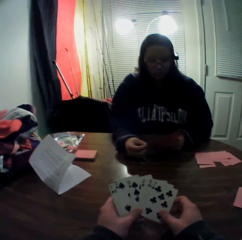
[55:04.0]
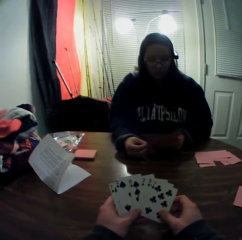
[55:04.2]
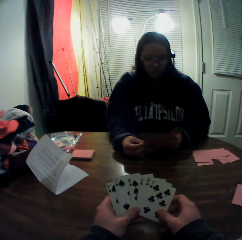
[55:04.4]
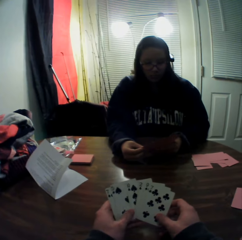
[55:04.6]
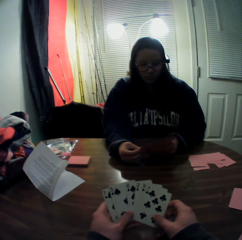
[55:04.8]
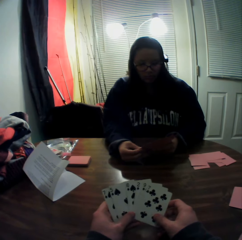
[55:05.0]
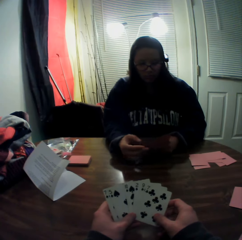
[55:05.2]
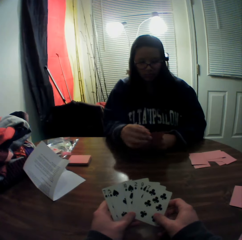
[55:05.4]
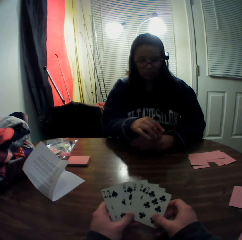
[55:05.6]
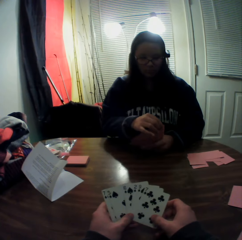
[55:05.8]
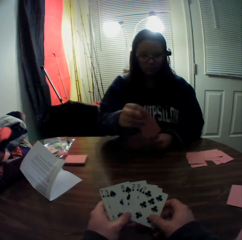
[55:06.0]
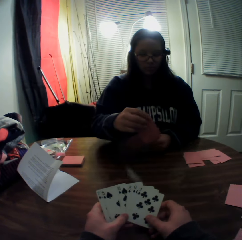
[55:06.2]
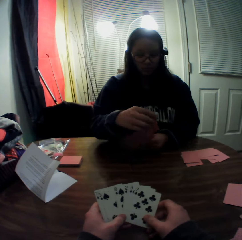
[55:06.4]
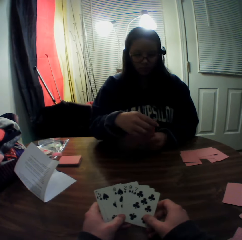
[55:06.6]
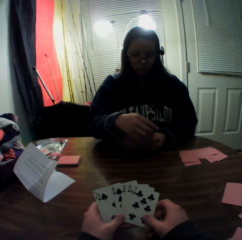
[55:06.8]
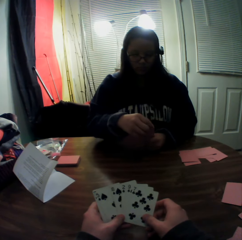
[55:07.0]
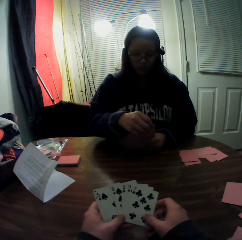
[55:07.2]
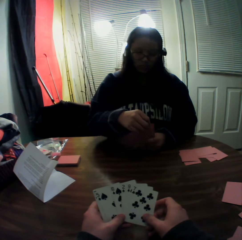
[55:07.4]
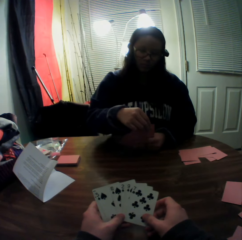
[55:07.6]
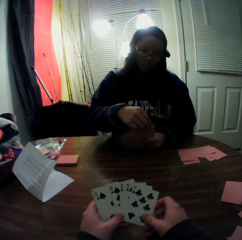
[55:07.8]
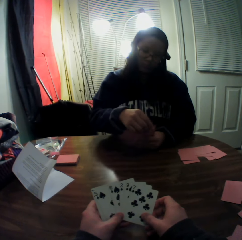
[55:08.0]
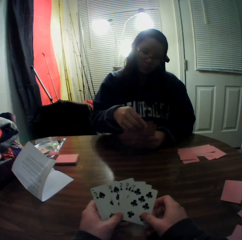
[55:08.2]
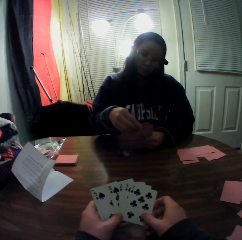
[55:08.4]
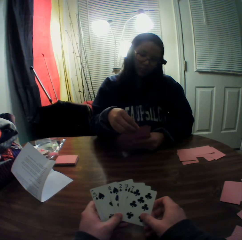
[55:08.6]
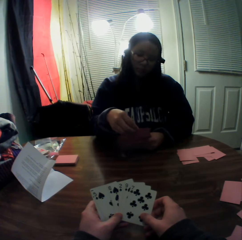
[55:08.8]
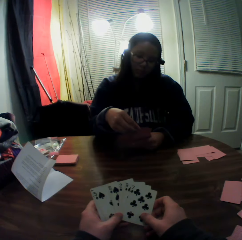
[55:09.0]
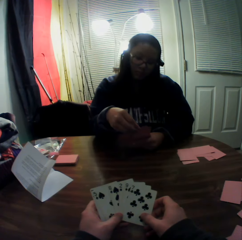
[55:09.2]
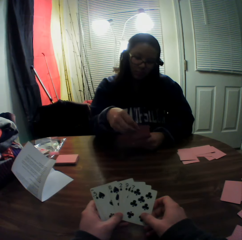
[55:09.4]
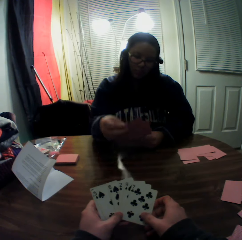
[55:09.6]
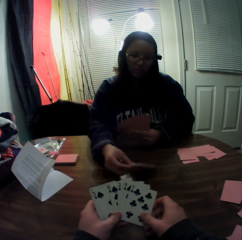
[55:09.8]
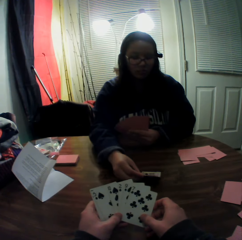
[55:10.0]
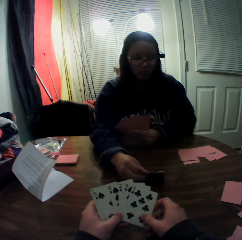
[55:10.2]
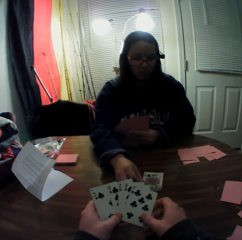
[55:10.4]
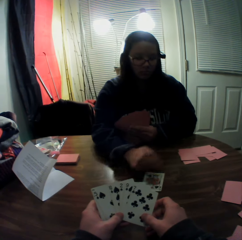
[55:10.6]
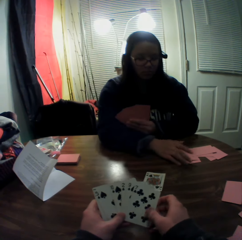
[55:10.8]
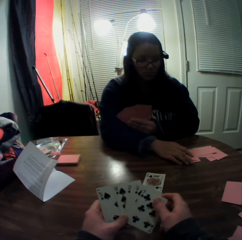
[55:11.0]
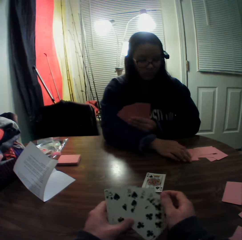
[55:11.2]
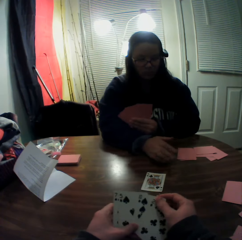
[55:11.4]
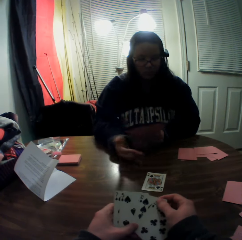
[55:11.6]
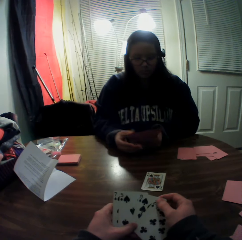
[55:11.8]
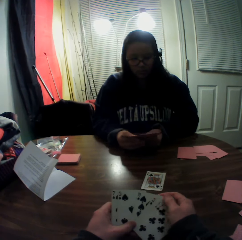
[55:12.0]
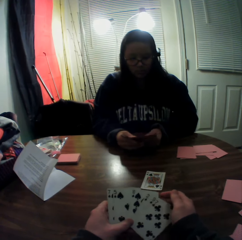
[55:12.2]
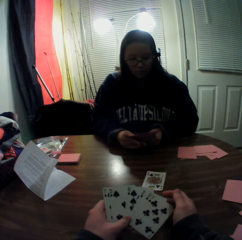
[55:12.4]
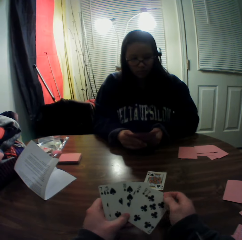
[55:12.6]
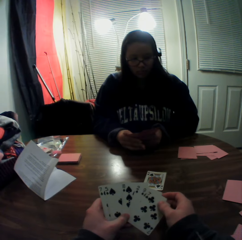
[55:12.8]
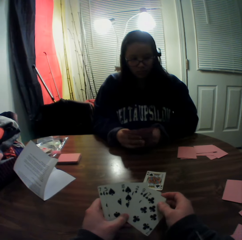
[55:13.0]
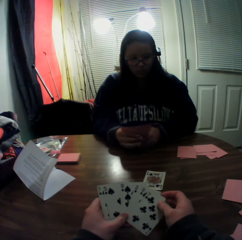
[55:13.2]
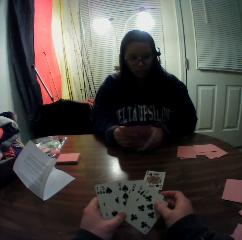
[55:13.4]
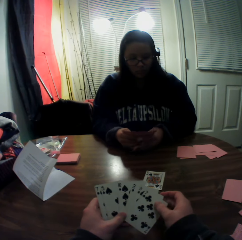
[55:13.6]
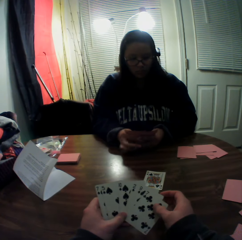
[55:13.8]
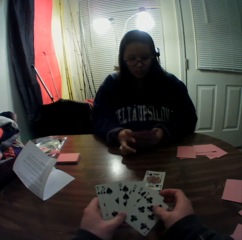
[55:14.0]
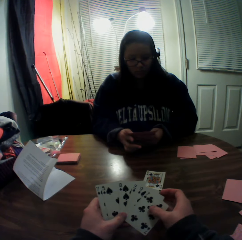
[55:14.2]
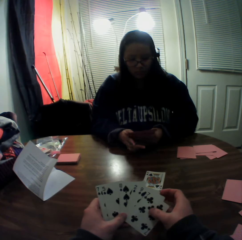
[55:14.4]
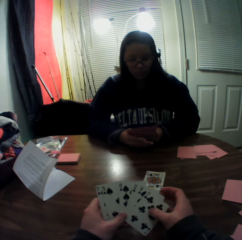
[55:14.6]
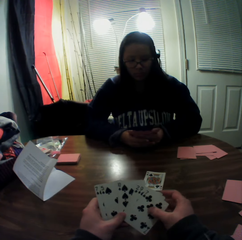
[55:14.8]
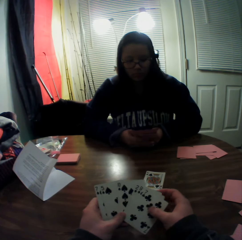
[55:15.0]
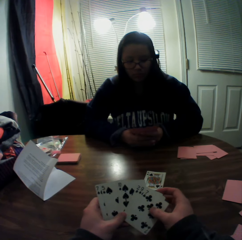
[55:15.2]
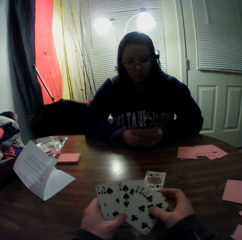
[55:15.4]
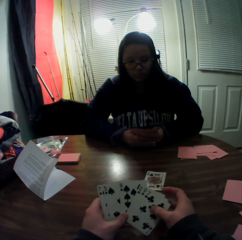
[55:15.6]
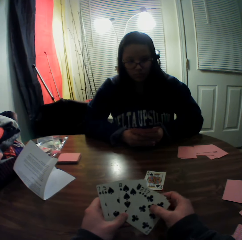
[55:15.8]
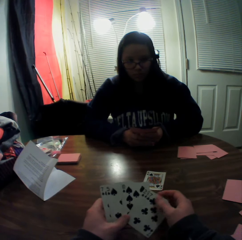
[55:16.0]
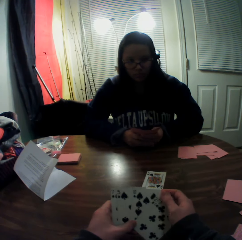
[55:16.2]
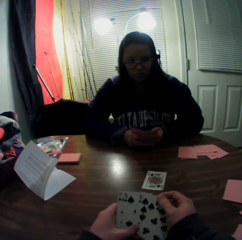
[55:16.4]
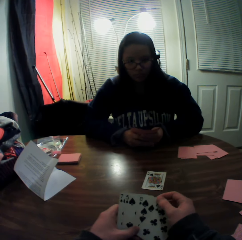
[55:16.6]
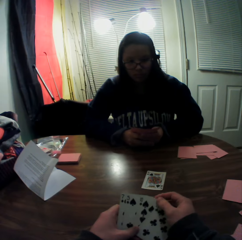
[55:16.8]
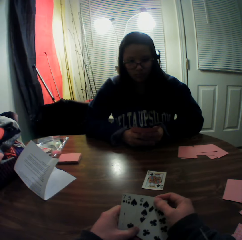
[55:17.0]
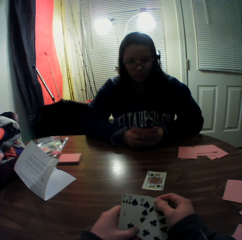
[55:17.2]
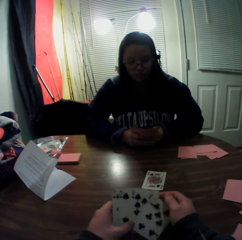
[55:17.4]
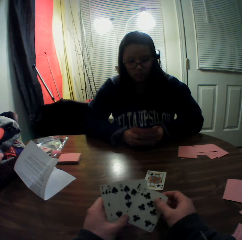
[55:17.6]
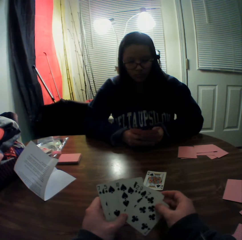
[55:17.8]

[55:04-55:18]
The woman picks a card from the stack of cards in her hands with her right hand. The woman holds a playing card with her hand. The woman picks a playing card from her hand and places the card onto the table. The woman moves the playing cards on the table and touches the stack of cards on the table with her right hand.

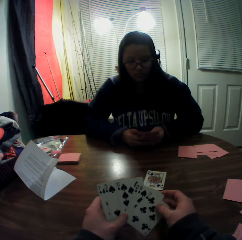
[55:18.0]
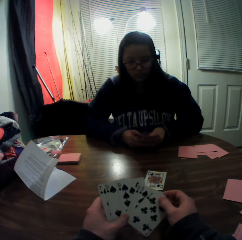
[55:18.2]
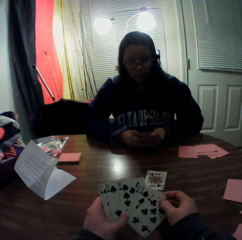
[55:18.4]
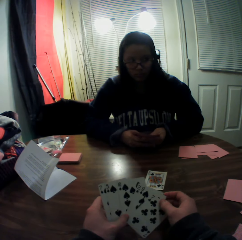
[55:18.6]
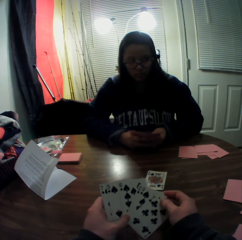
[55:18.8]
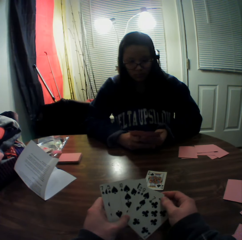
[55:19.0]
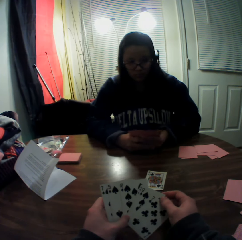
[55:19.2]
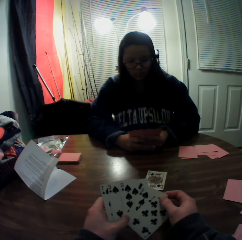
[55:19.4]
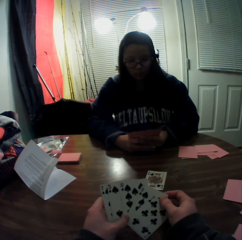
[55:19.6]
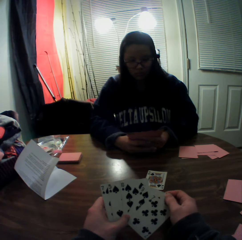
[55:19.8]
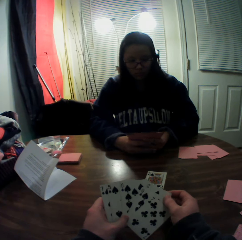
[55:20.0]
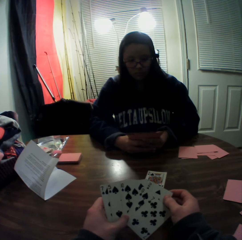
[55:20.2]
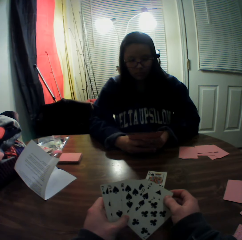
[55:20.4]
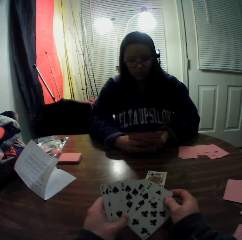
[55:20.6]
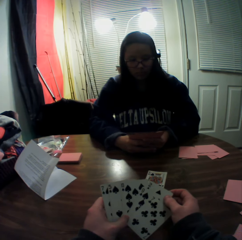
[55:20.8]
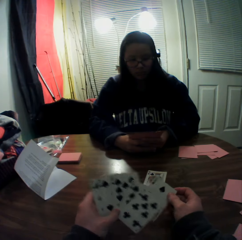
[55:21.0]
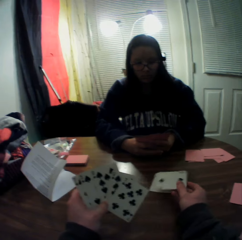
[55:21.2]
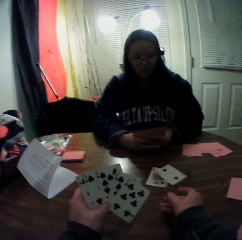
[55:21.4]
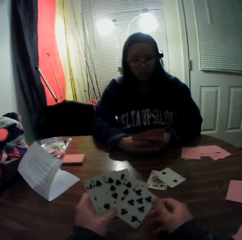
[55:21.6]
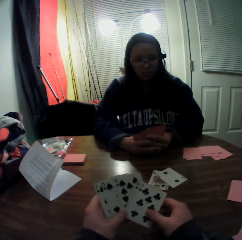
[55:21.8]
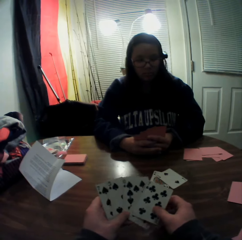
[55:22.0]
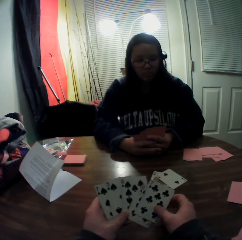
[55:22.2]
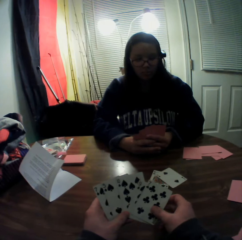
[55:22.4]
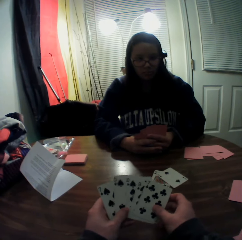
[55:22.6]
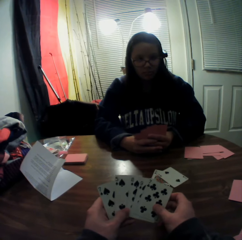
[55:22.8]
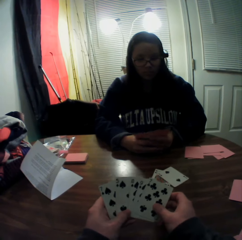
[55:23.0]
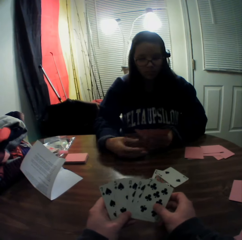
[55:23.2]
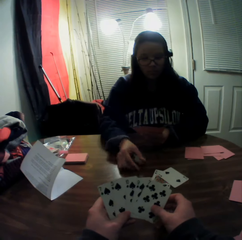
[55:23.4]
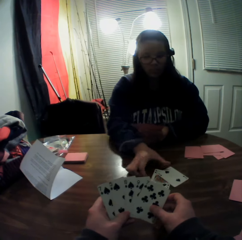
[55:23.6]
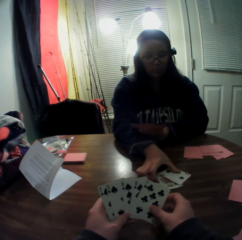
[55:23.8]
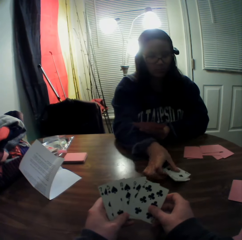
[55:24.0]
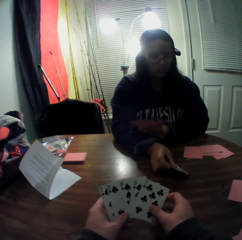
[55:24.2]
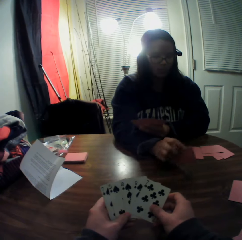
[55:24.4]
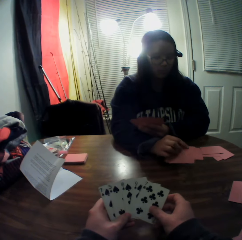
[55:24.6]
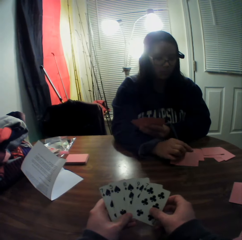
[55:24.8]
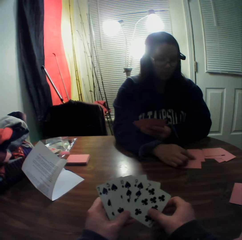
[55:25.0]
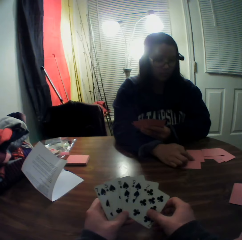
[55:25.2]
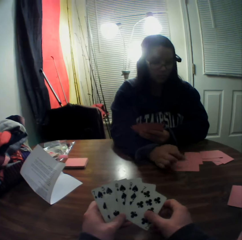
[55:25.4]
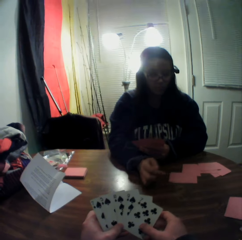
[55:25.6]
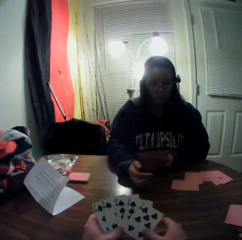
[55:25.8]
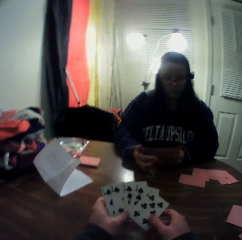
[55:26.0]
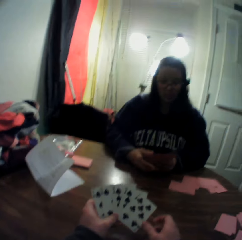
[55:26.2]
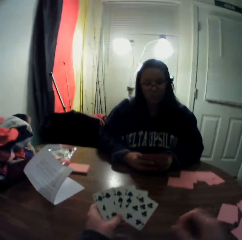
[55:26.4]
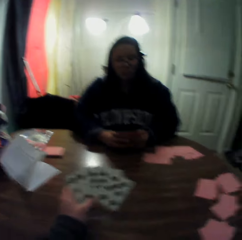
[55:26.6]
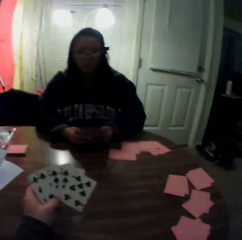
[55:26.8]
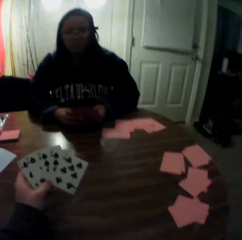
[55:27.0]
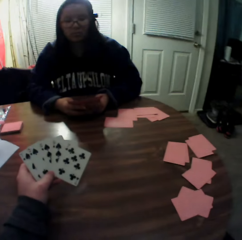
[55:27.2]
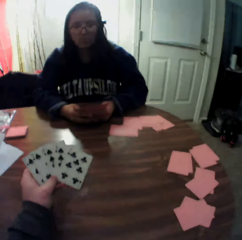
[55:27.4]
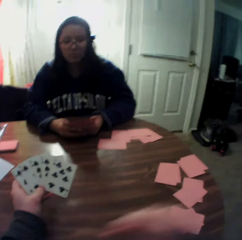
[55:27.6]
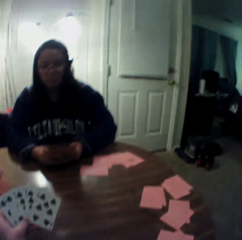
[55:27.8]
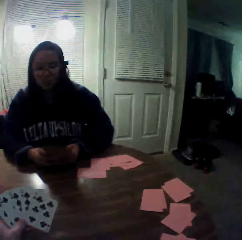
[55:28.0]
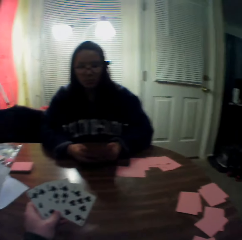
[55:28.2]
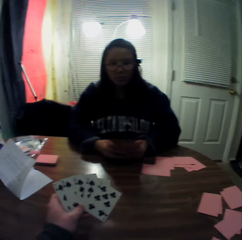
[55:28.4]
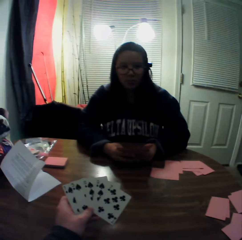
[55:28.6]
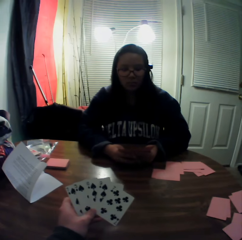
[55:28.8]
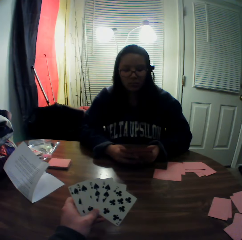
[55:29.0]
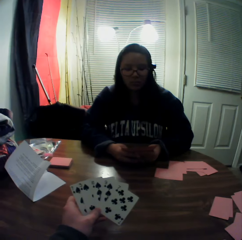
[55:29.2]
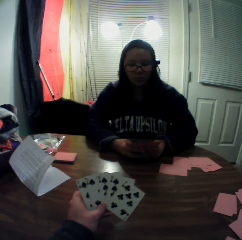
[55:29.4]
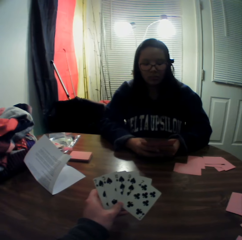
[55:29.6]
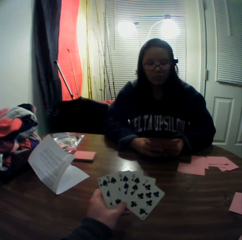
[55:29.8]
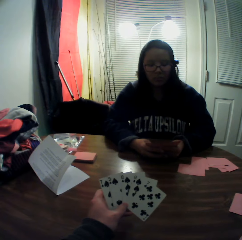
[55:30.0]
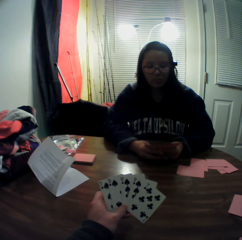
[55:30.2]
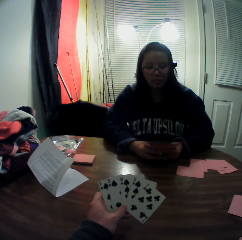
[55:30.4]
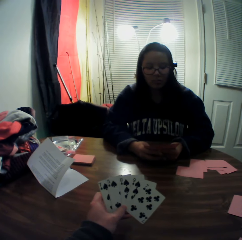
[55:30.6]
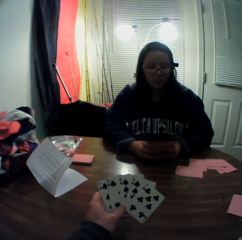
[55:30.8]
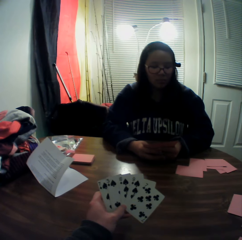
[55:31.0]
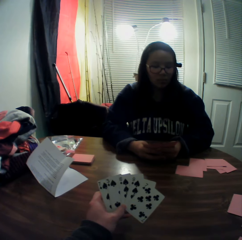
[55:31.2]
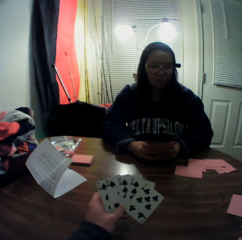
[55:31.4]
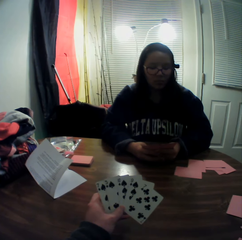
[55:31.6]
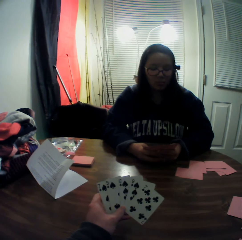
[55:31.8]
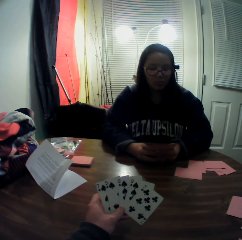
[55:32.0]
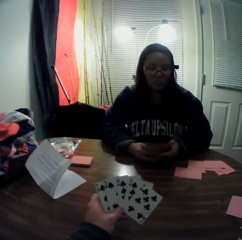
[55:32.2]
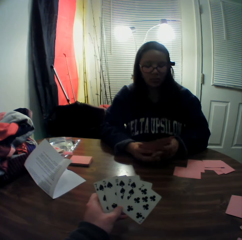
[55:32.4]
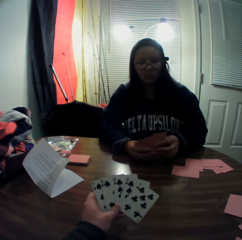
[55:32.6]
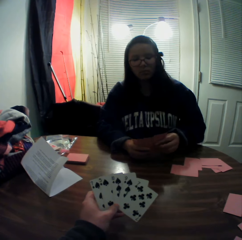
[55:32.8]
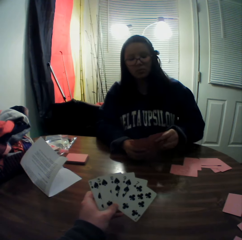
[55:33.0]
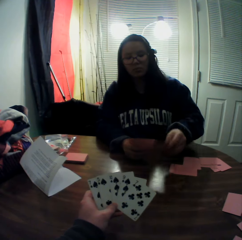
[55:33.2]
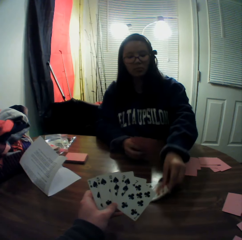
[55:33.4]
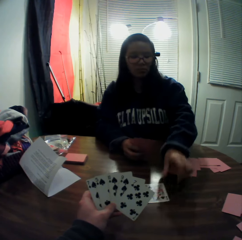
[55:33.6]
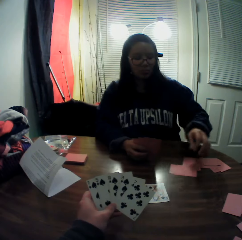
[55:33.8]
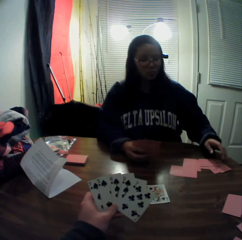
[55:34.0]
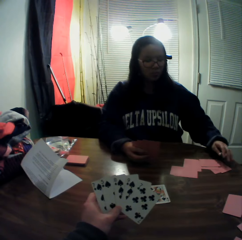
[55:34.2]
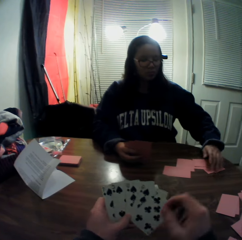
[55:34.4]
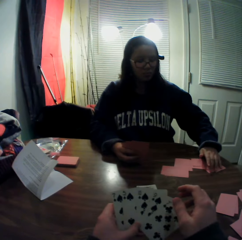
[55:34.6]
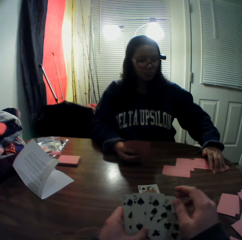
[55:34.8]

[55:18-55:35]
The camera wearer picks a card from the stack of cards in his hands with his right hand. He drops the card onto the table. The woman packs the stack of cards on the table with her right hand, picks up playing cards from the table, and drops the cards onto the table. The camera wearer adjusts the camera on his face with his right hand. The woman picks a card from the stack of cards in her hands with her right hand, places the card onto the table, and moves the stack of cards on the table with her right hand.
